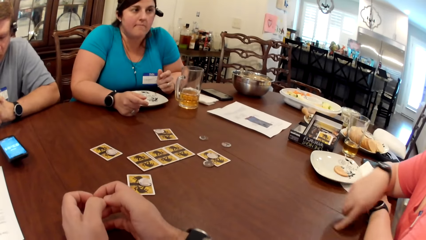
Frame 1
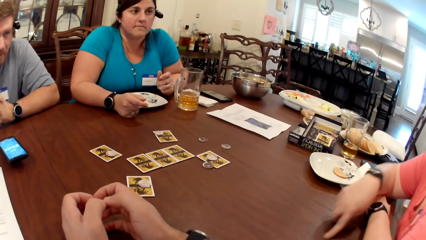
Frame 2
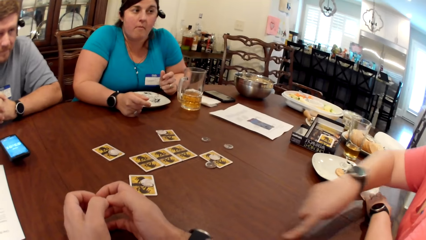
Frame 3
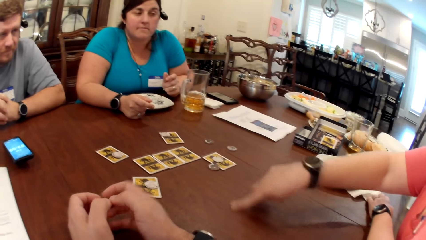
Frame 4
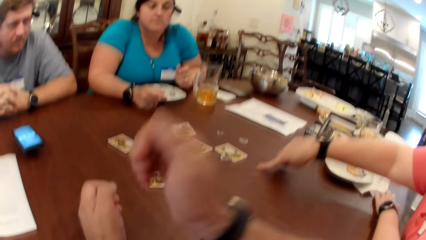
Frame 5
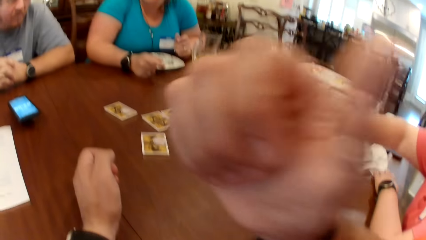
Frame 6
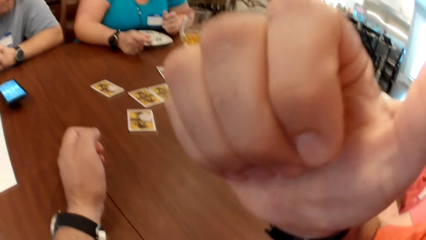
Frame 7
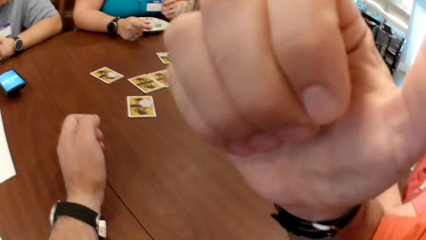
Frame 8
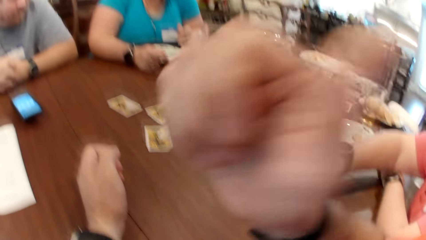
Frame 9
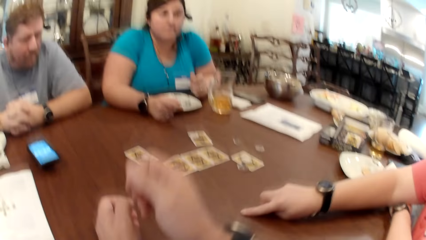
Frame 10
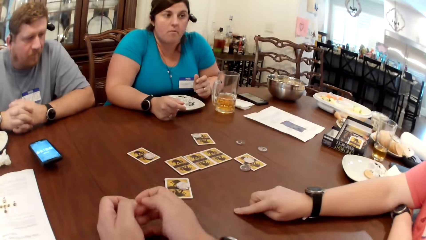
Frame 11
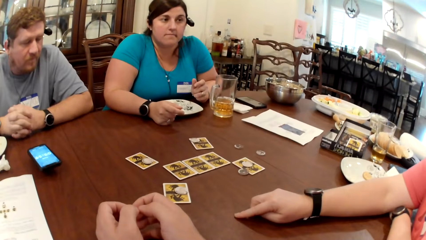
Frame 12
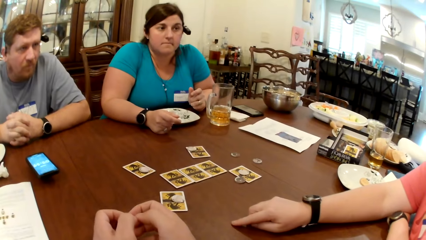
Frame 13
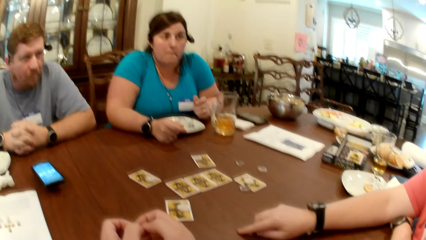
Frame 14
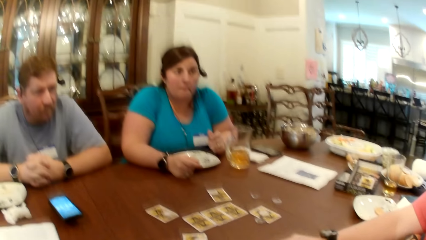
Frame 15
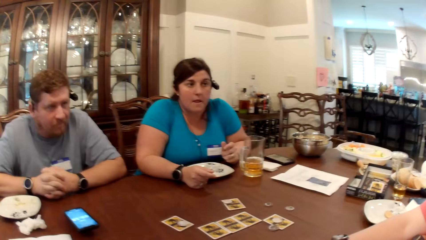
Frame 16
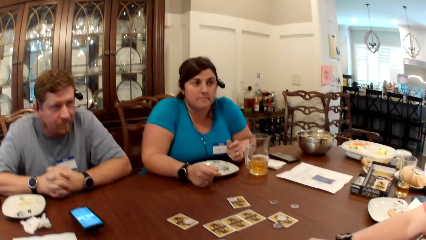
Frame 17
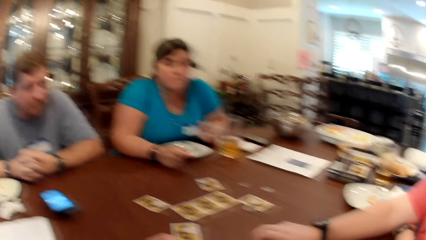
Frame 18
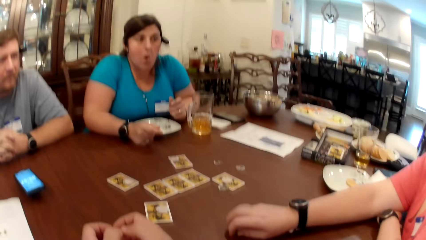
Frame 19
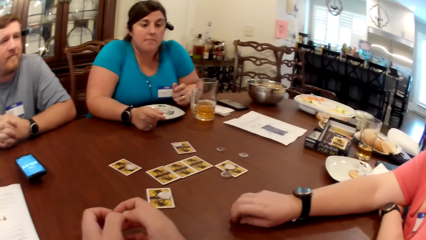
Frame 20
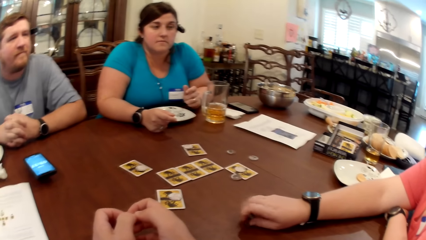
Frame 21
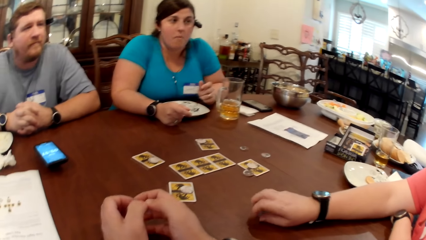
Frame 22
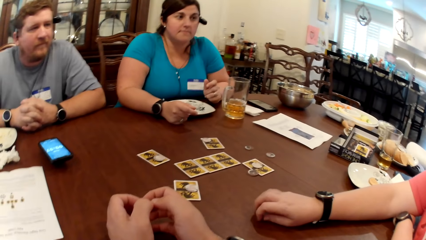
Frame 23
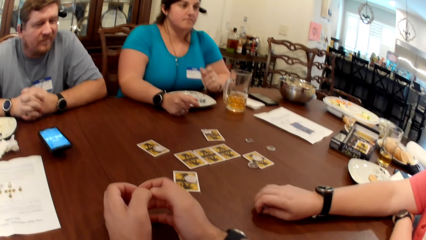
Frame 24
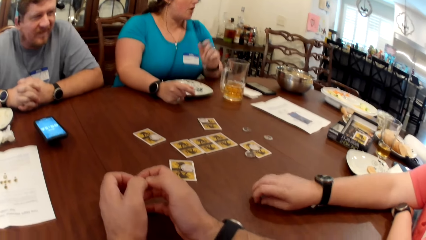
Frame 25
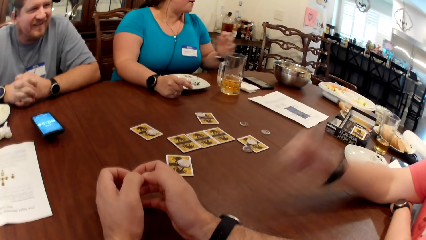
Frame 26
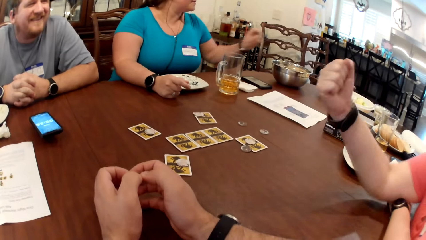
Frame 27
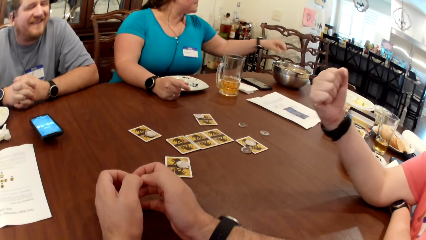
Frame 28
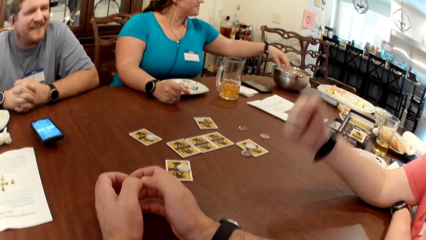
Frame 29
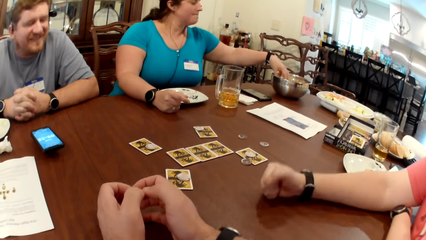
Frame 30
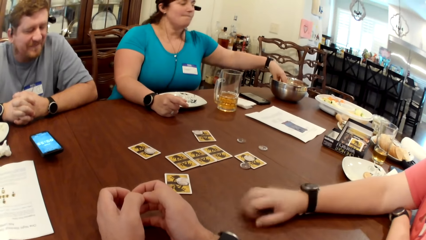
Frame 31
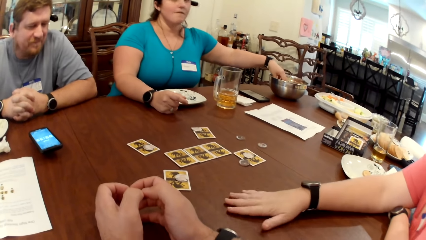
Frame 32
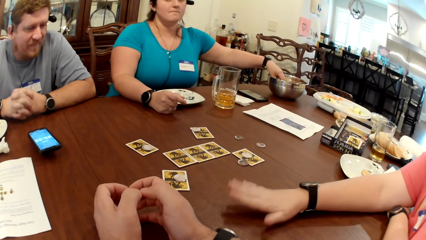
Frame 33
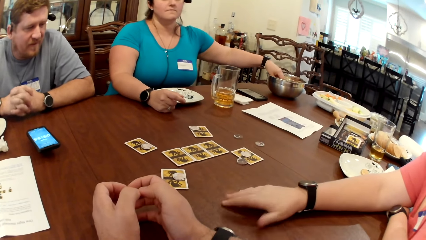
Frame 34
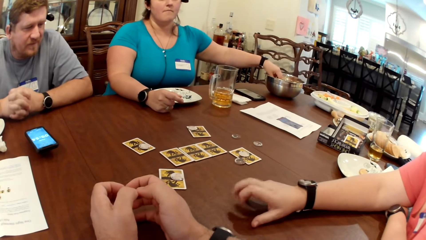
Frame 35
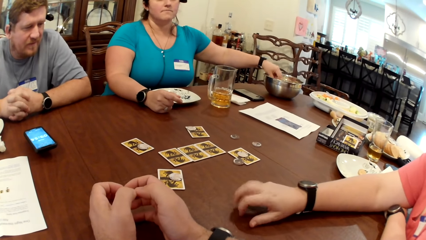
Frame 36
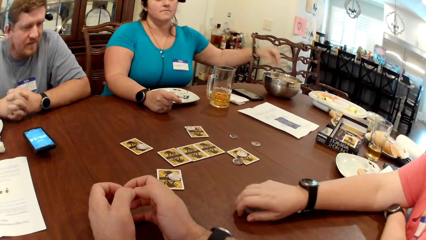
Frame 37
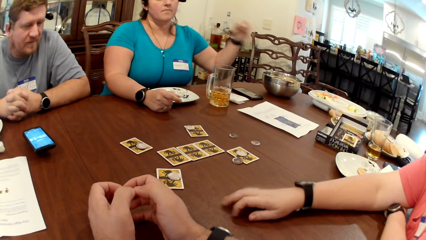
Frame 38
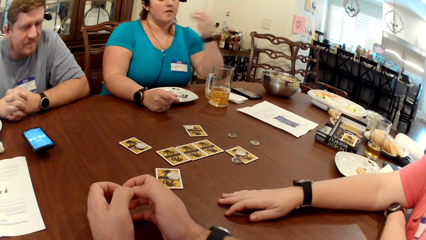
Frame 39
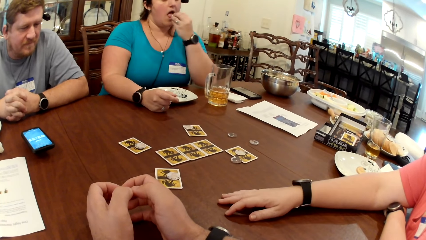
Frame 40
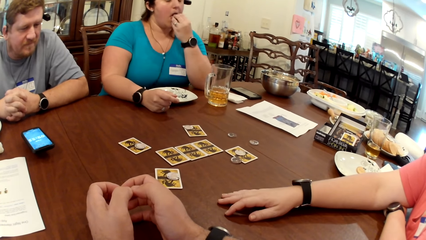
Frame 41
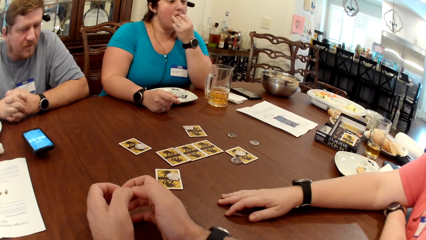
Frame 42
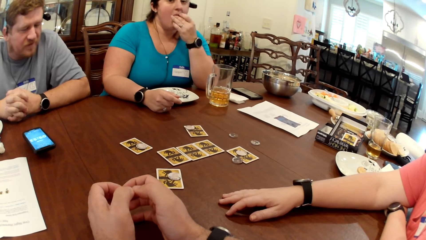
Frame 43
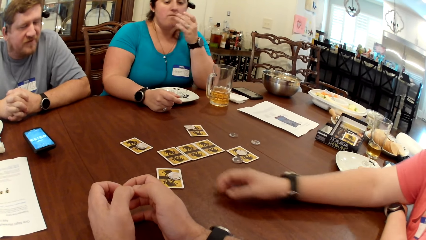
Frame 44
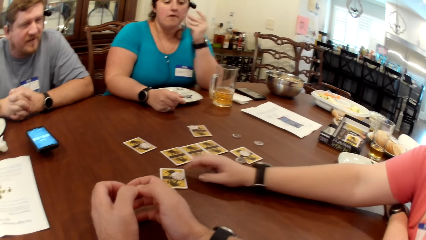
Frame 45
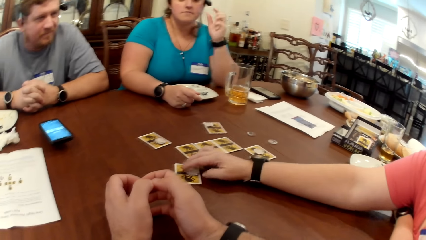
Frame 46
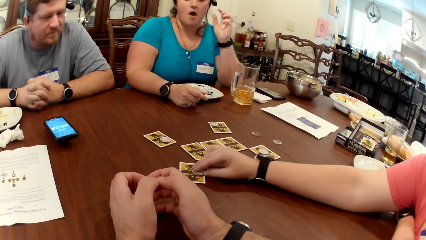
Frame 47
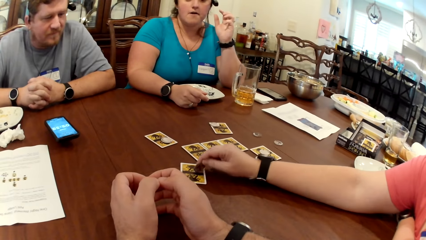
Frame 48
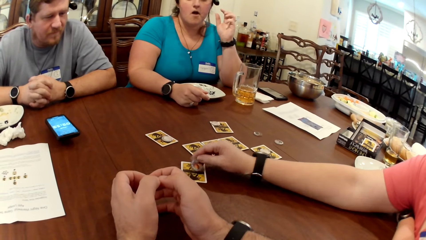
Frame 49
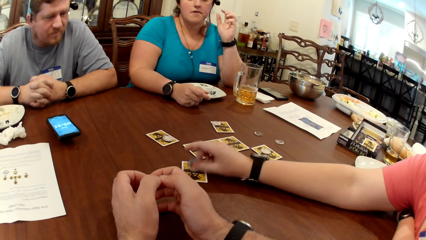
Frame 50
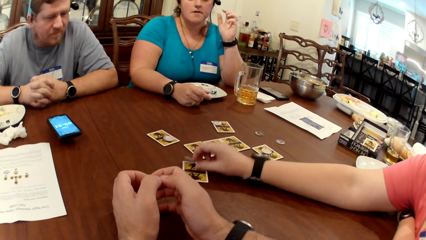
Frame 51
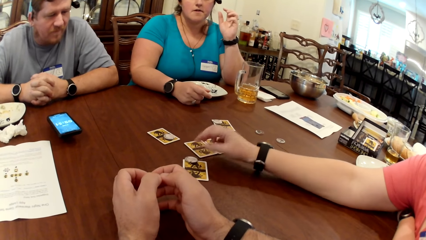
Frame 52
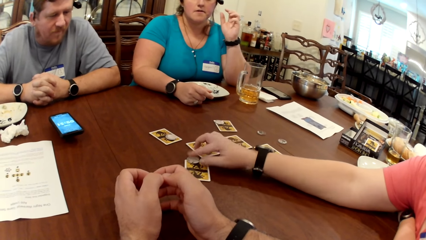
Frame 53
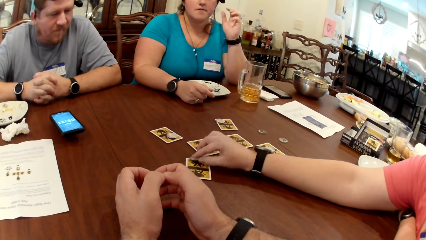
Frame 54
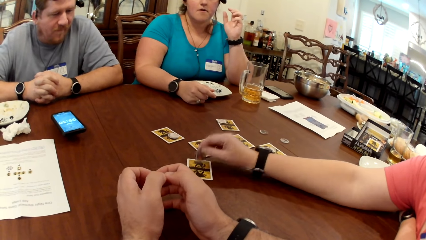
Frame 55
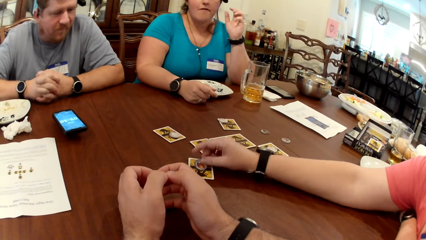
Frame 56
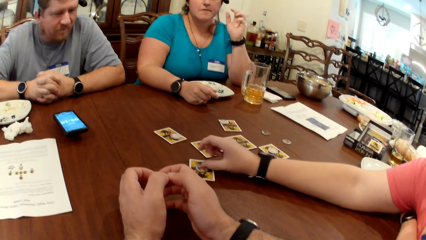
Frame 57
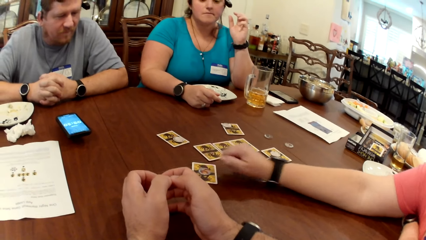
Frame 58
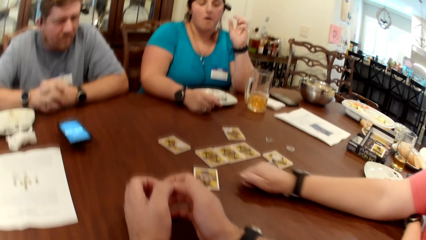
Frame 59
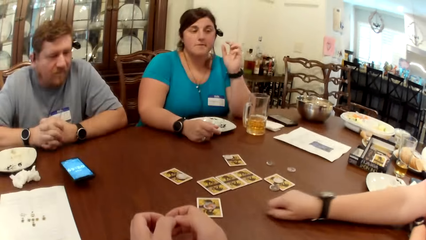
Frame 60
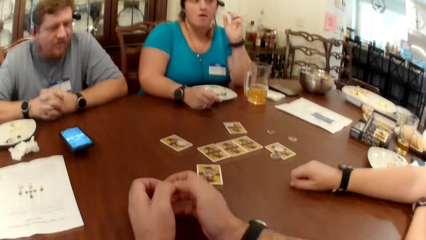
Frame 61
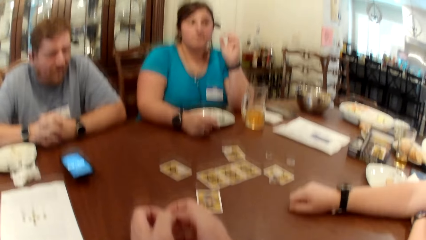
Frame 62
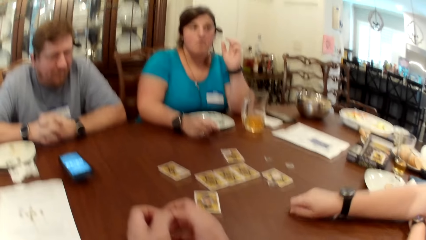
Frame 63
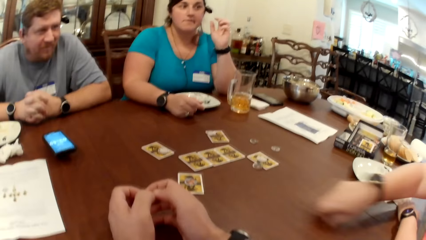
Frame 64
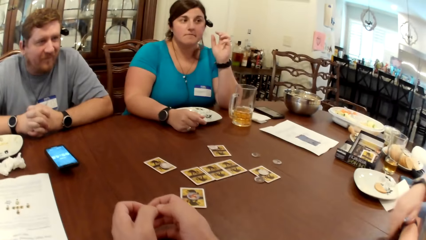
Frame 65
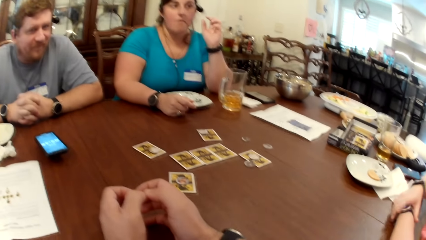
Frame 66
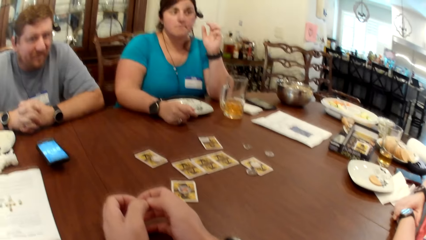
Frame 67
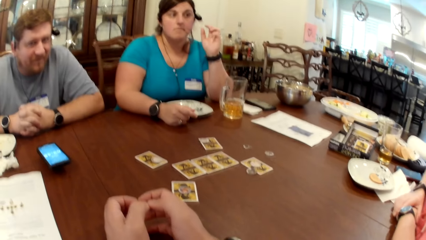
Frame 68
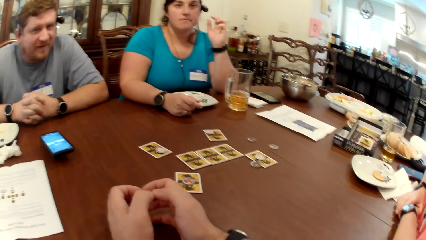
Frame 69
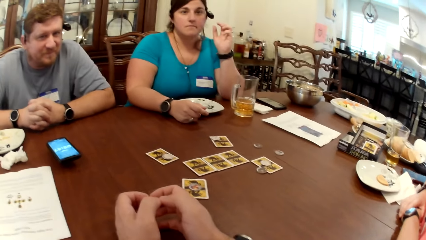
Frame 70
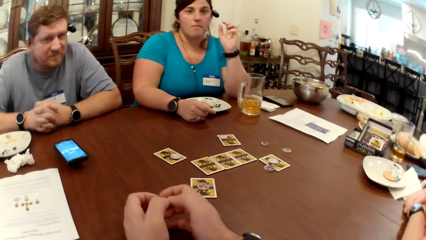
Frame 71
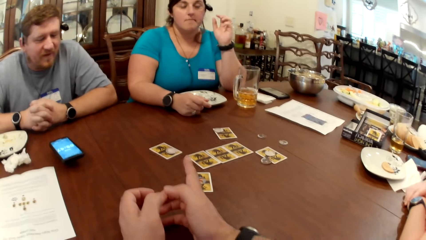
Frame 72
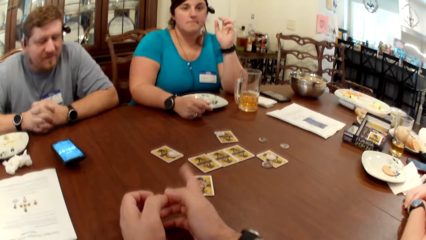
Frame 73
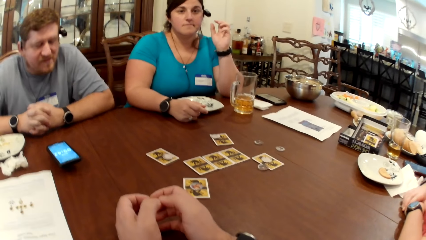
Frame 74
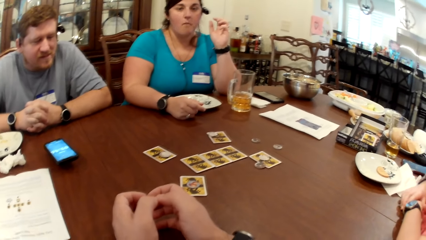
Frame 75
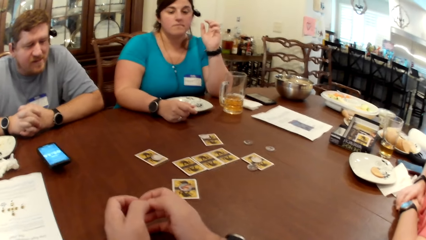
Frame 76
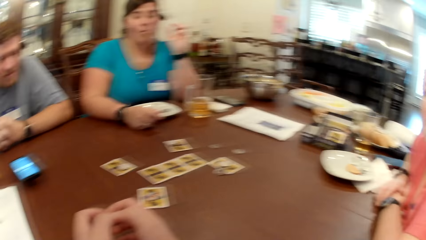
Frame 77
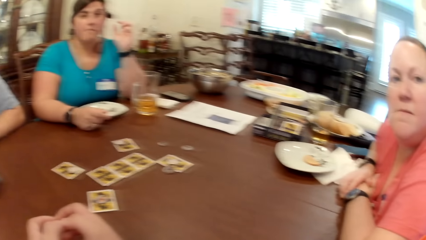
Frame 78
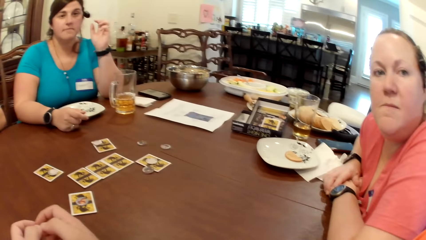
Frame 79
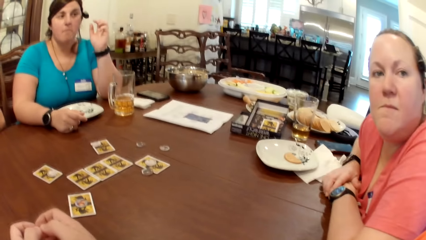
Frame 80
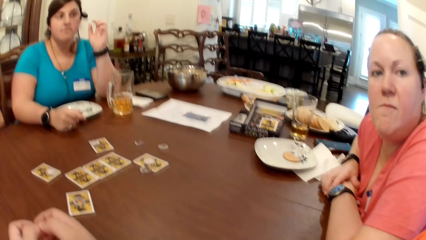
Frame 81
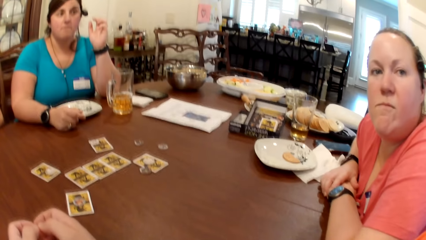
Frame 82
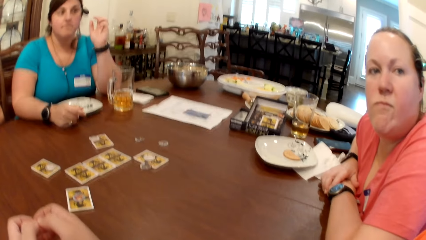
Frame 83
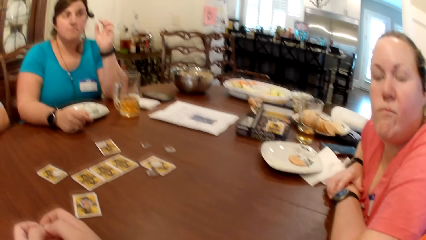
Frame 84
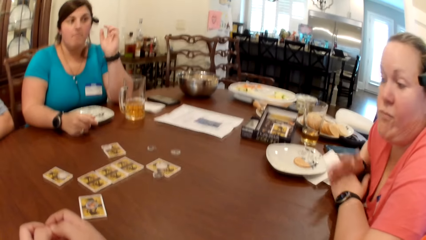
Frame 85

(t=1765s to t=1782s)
The camera wearer lifts his right hand up. He responds to the lady. A woman picks up a biscuit from a bowl on the table with her left hand. The woman eats the biscuit in her left hand. Another woman flips the chip on the card with her right hand. The camera wearer points with his right hand. He converses with a man, another lady and the first lady.
